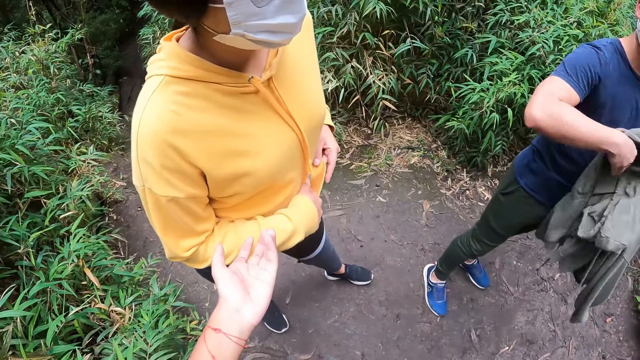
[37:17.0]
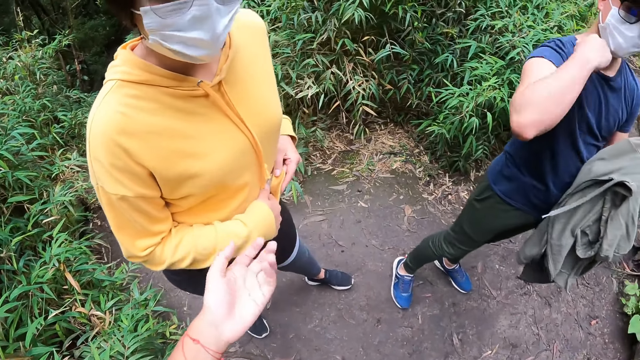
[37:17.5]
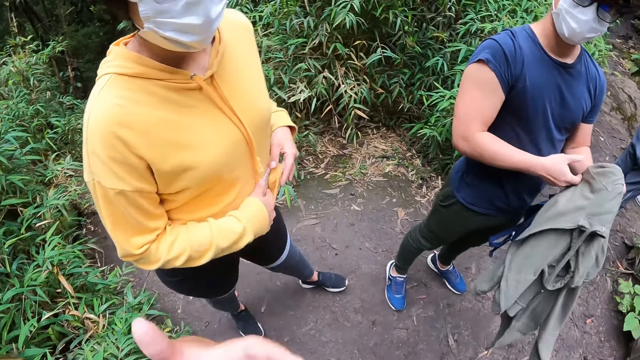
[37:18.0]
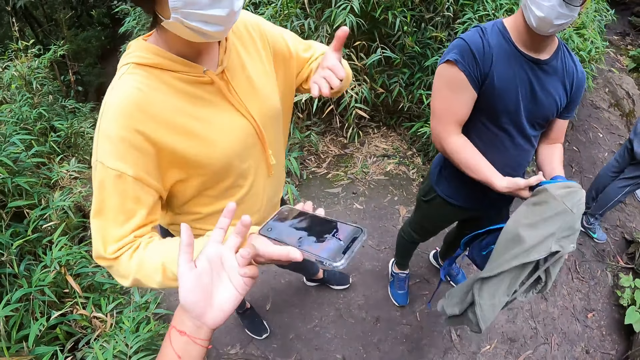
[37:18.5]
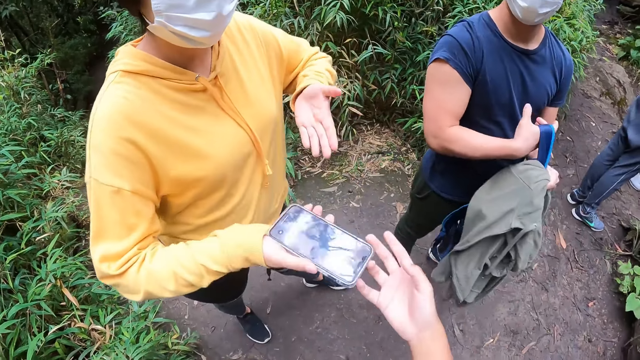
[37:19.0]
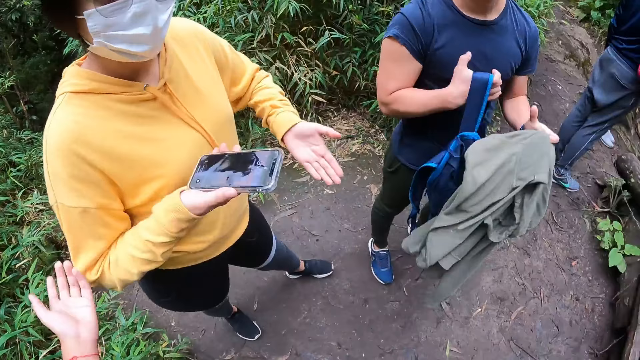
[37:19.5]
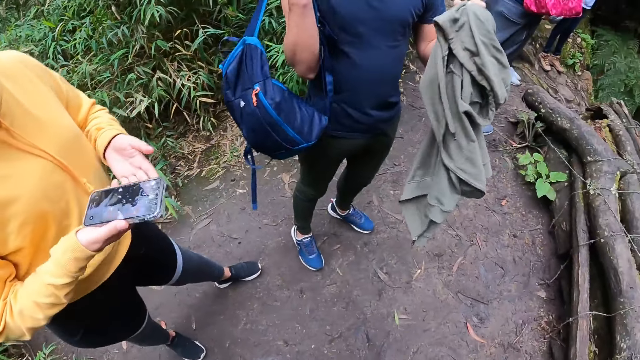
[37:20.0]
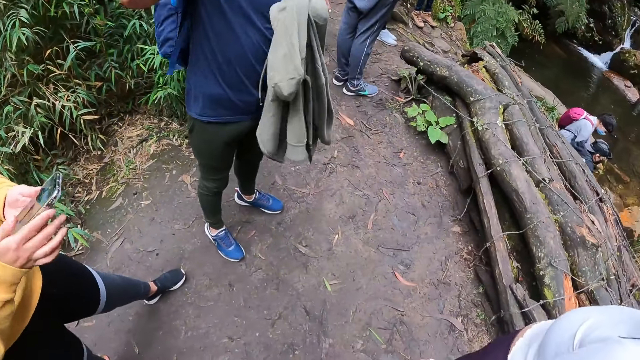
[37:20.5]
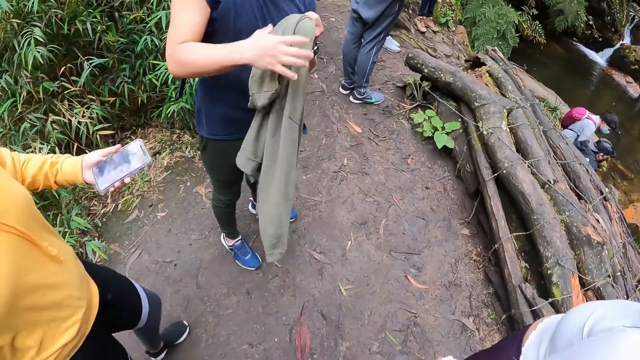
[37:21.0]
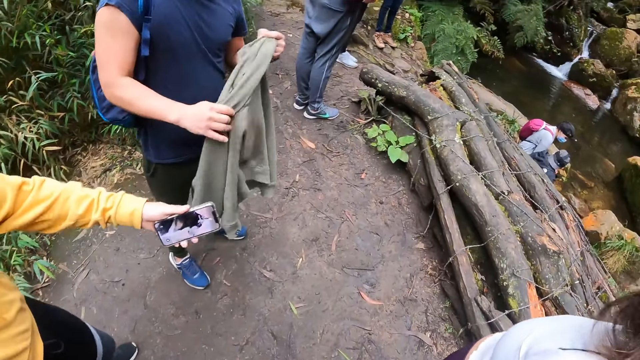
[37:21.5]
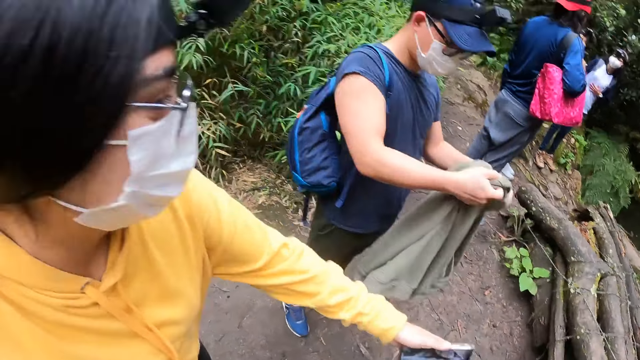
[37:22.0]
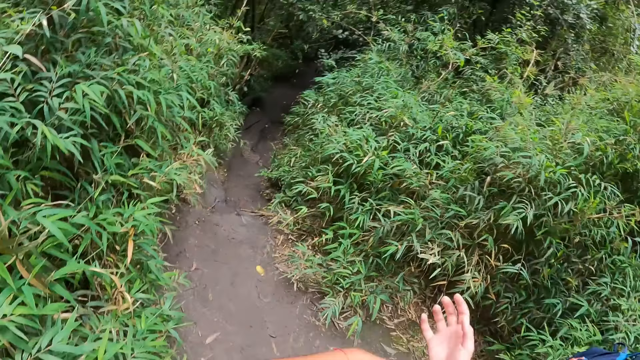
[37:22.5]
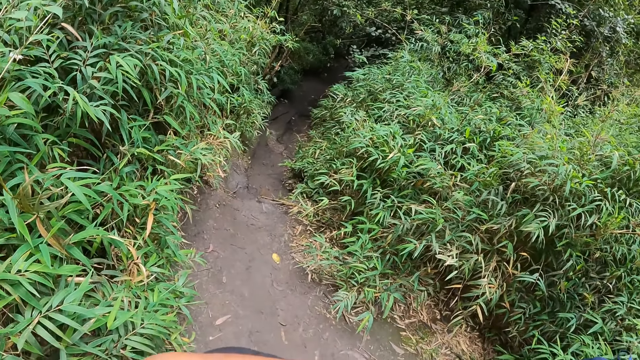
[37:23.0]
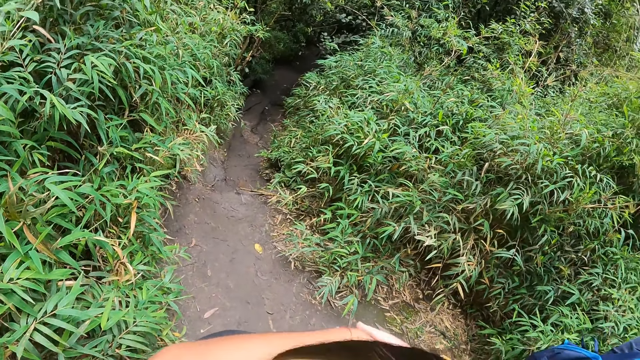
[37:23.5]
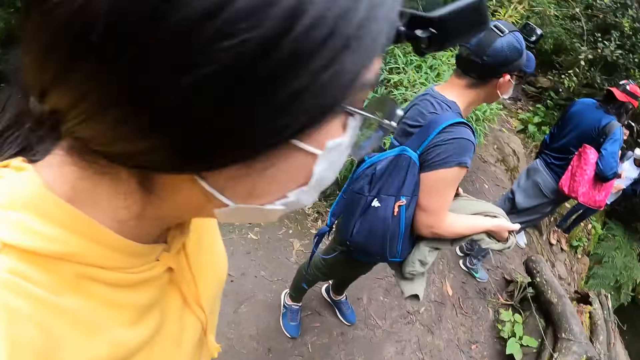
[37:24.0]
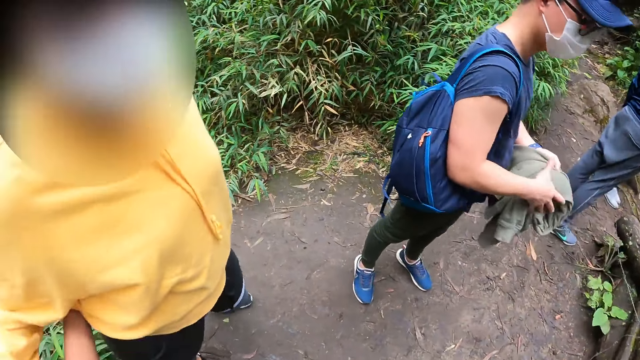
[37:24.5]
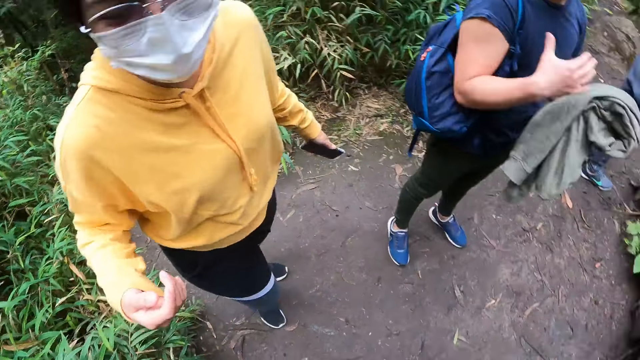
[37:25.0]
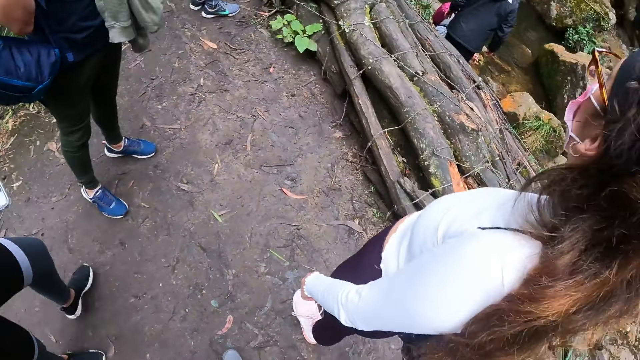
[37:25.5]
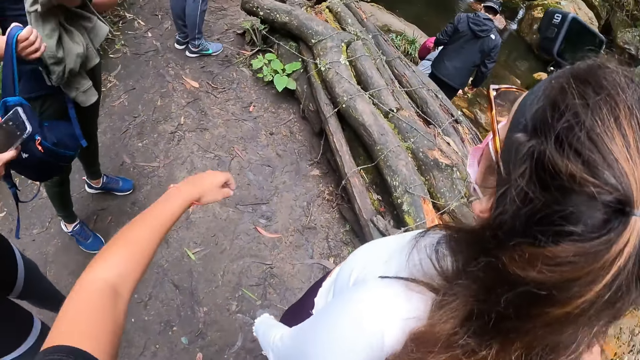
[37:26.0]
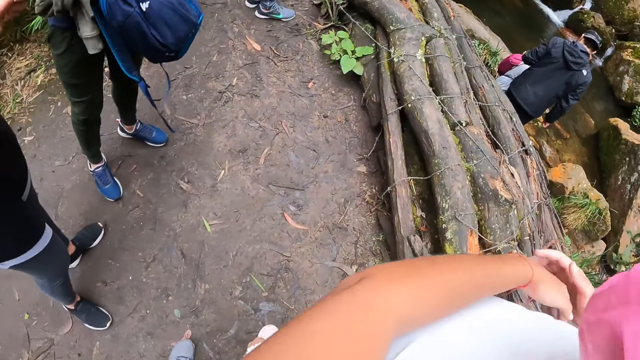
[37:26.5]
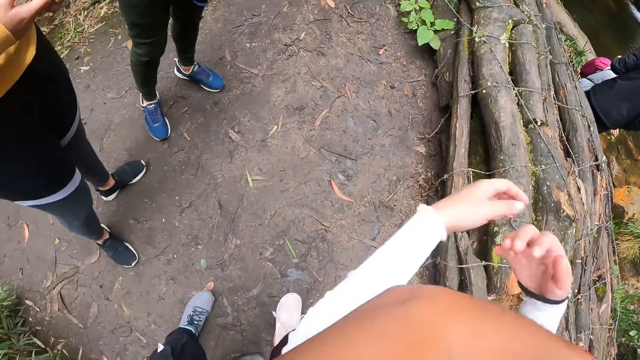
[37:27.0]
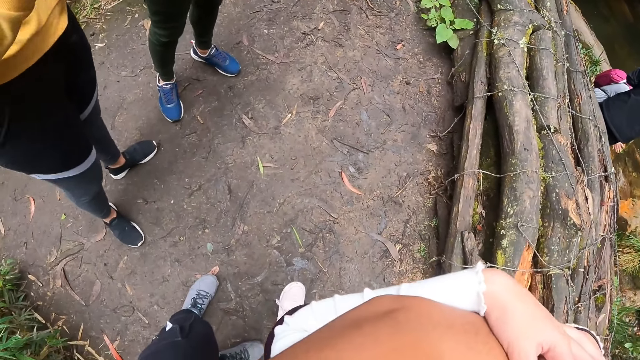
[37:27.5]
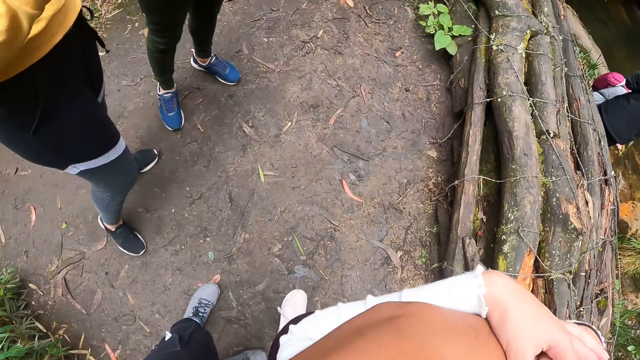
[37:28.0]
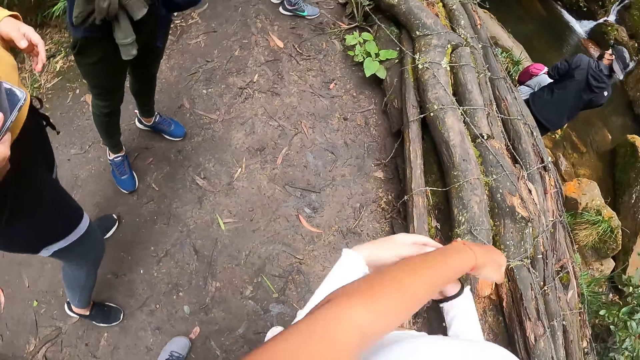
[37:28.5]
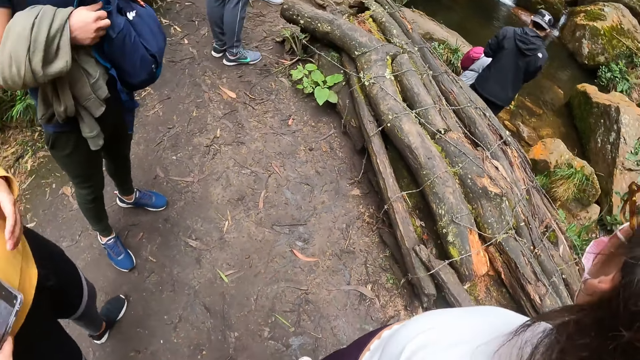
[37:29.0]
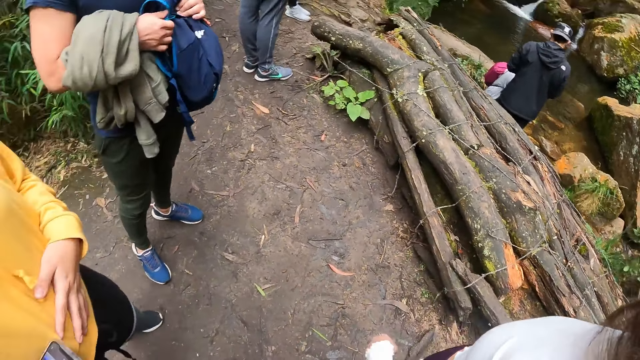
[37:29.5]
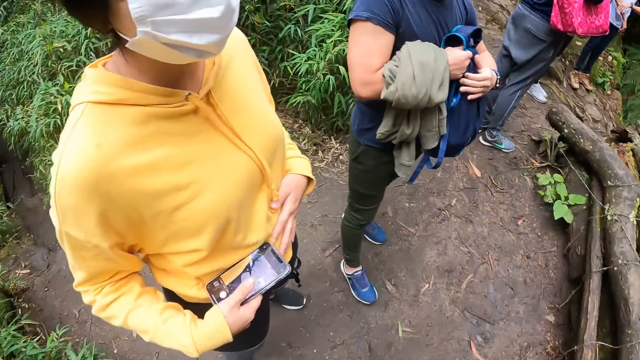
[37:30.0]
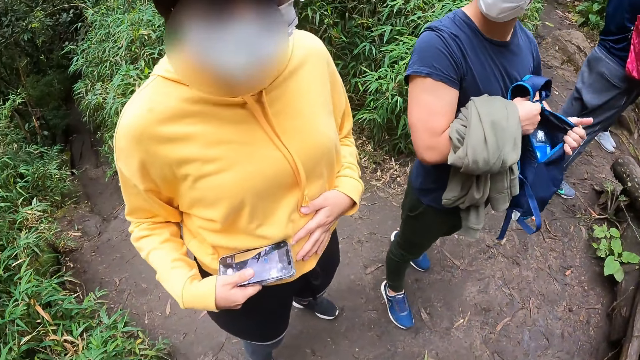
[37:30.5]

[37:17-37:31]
The man passes the cardigan from his right hand to his left hand. He touches his neck with his right hand. The woman gesticulates with both hands. The man backs the back bag in his left hand with his right hand and folds the cardigan with both hands. The camera wearer talks with hand signs. They put both hands behind another woman. They look behind the second woman. The man passes the back bag to his left hand. The camera wearer turns around. They hug a third woman with both hands. The third woman places both hands on the camera wearer's hands.

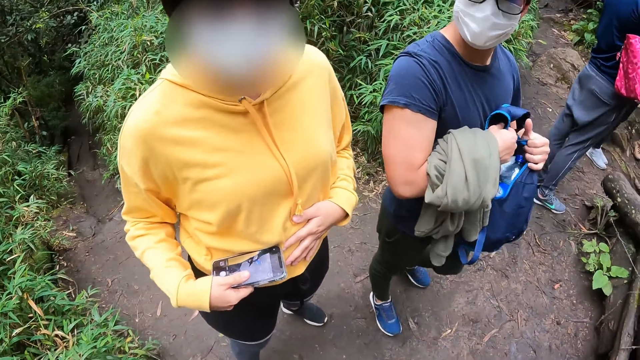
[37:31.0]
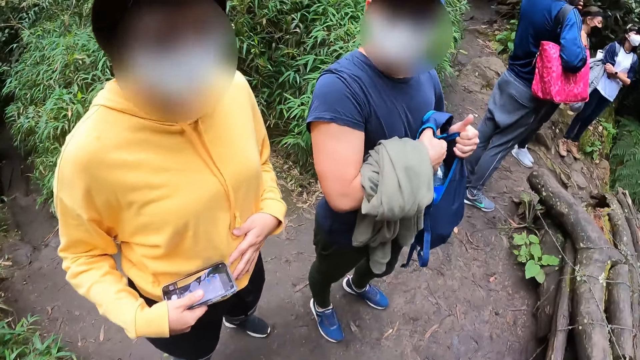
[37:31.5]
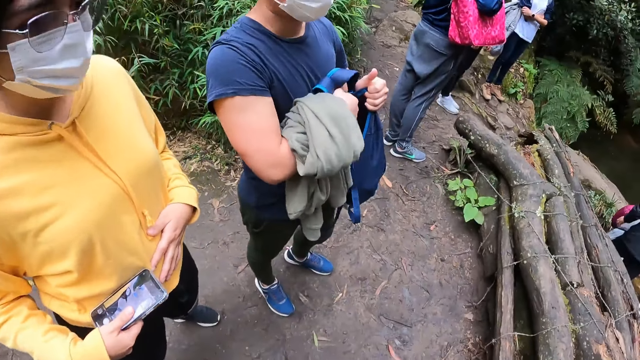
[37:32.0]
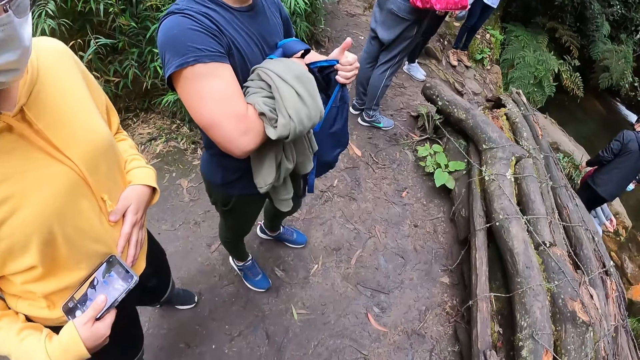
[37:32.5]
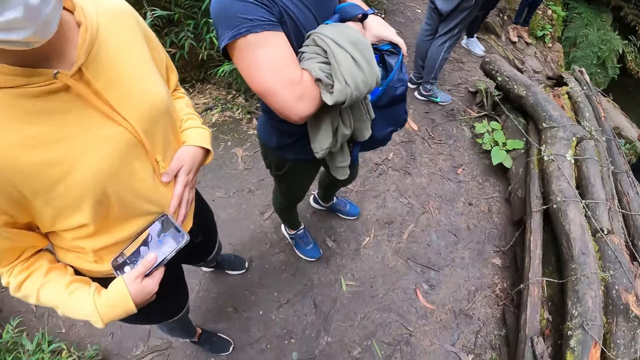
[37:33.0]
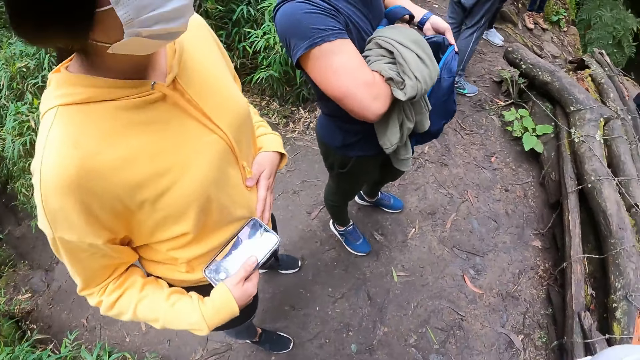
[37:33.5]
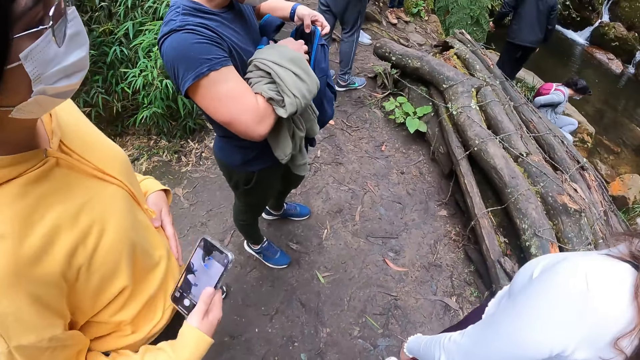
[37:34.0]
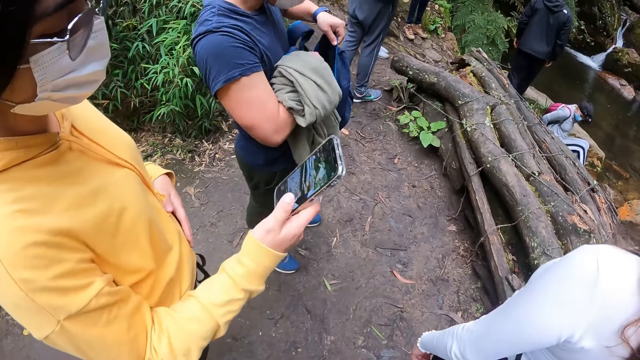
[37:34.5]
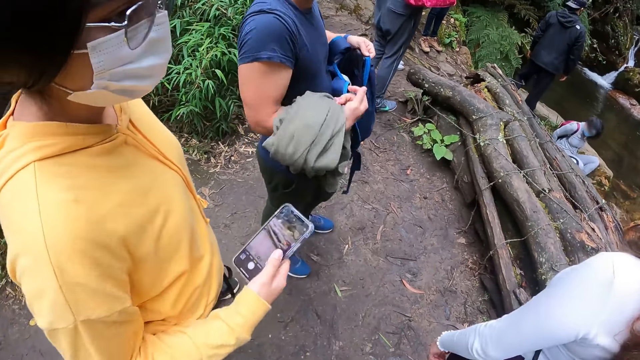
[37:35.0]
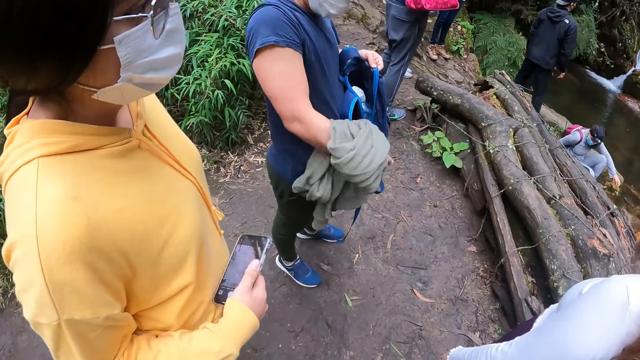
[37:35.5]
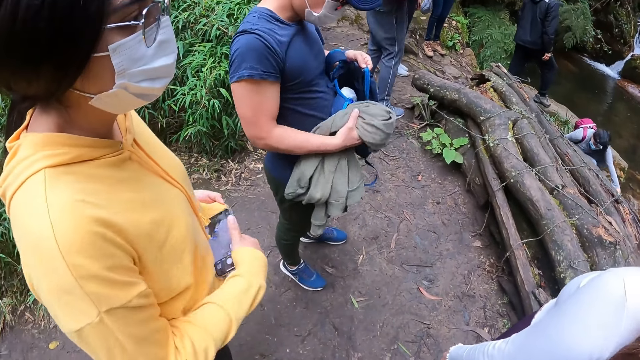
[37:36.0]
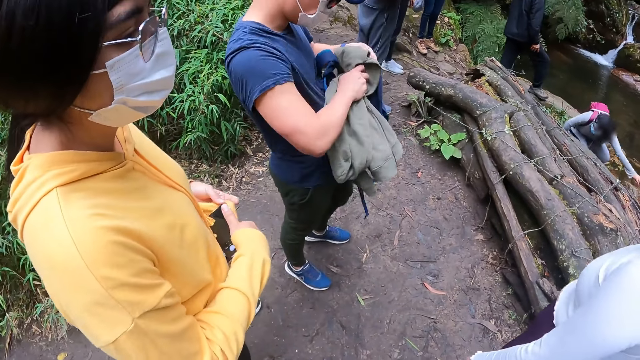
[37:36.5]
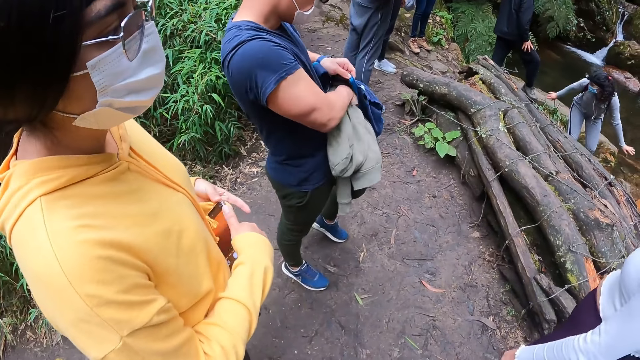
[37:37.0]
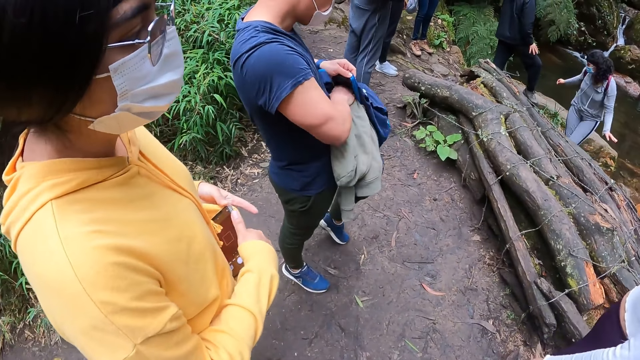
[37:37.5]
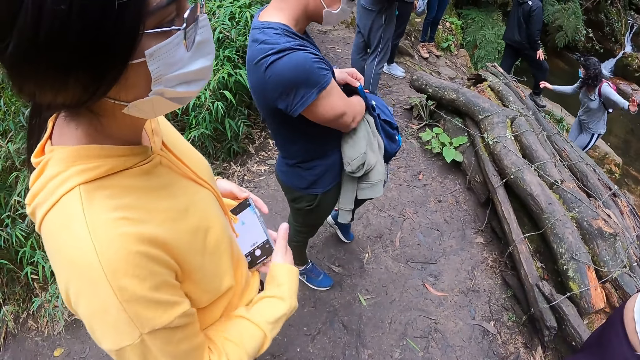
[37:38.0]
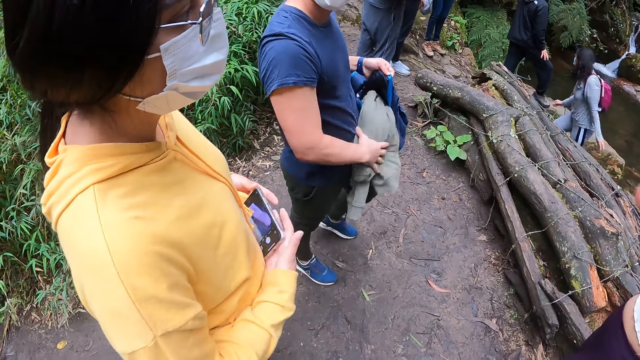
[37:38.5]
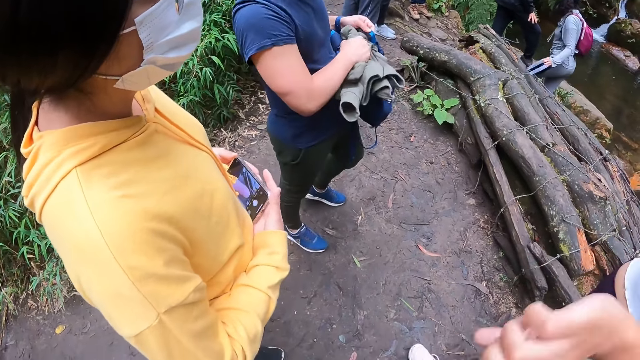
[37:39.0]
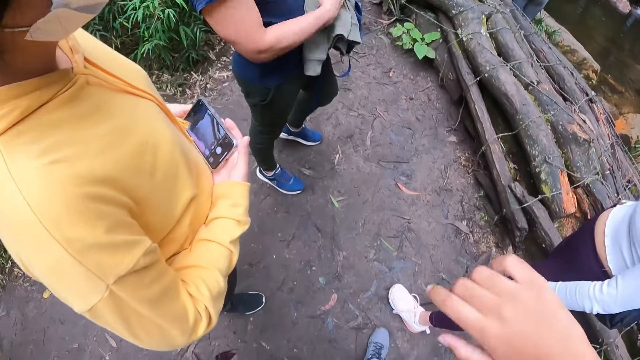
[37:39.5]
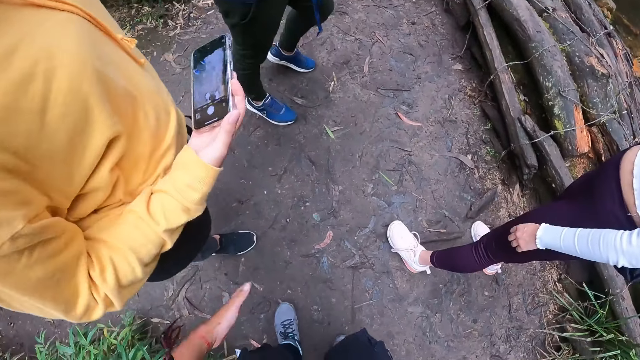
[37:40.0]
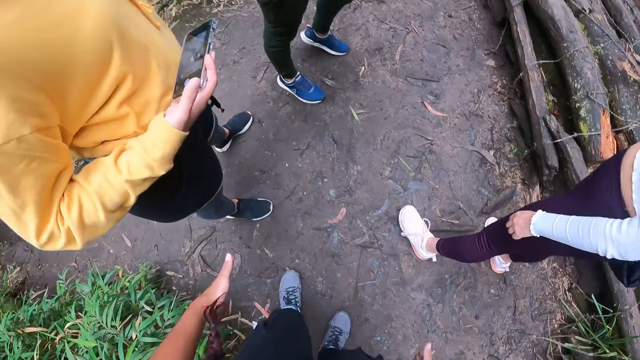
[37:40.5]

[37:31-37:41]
A man unzips the back bag with both hands. A woman raises the phone with her right hand. The camera wearer looks at another woman. The man puts the cardigan into the back bag with his right hand. The first woman operates the phone in her right hand with her left hand.
